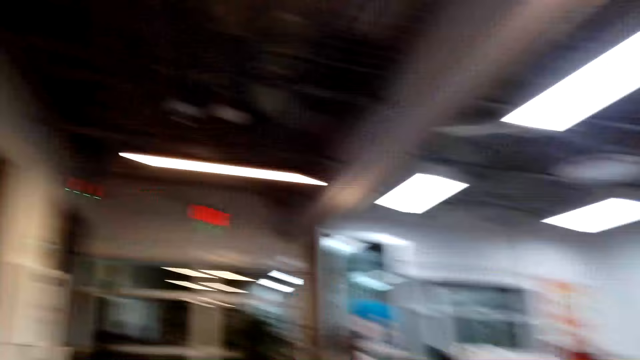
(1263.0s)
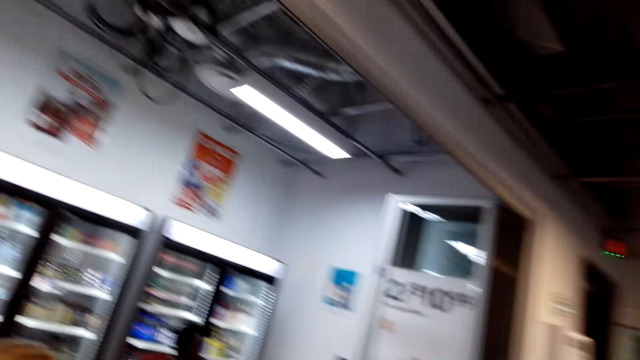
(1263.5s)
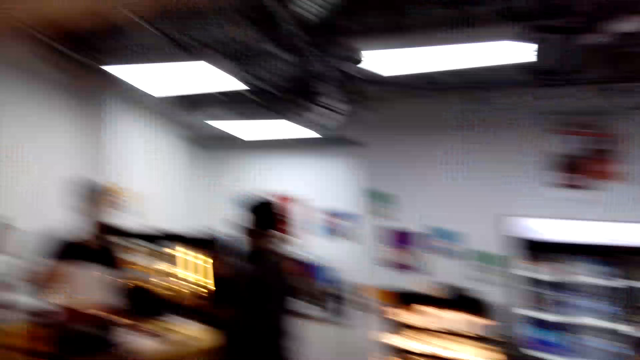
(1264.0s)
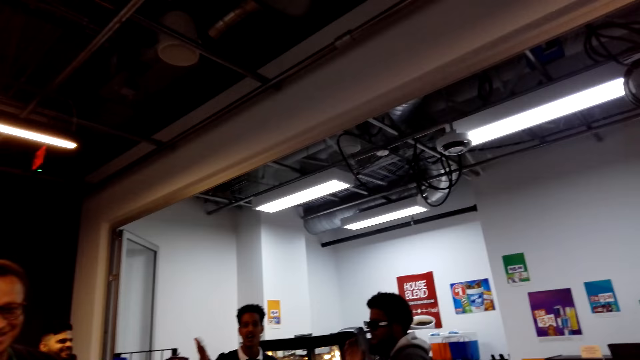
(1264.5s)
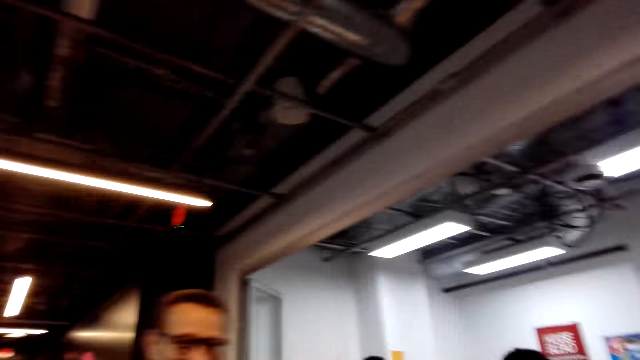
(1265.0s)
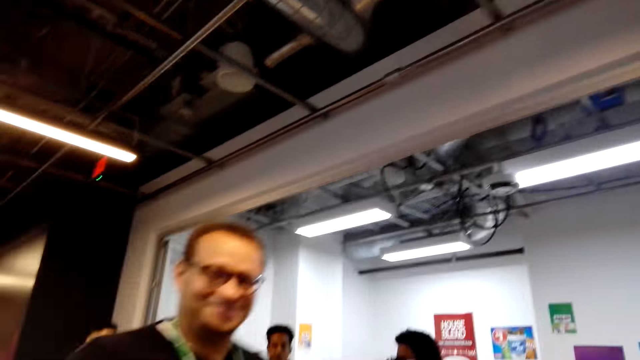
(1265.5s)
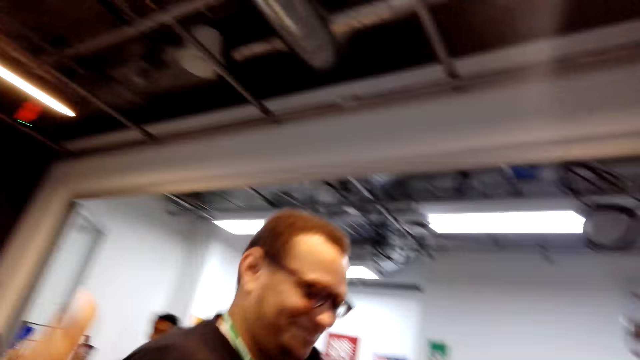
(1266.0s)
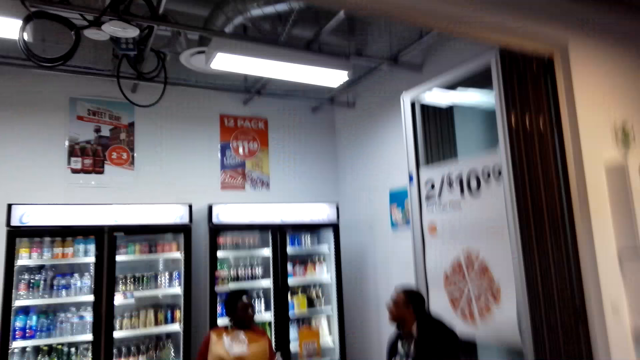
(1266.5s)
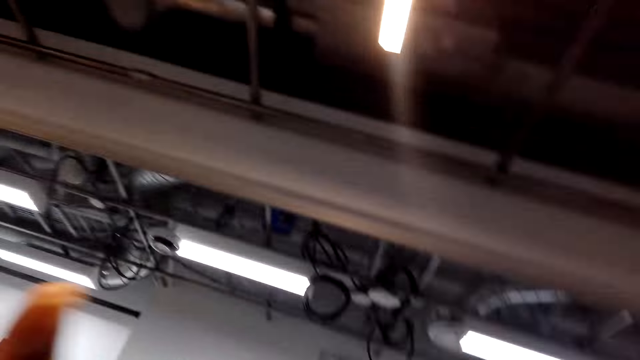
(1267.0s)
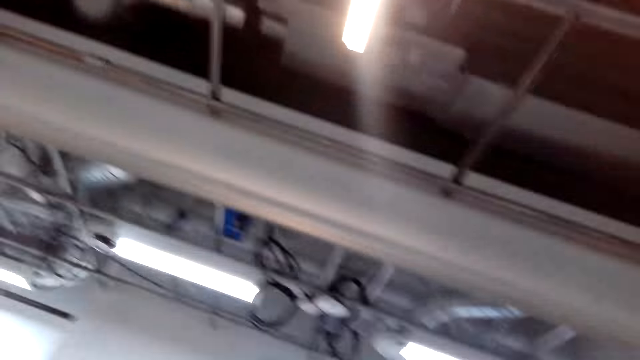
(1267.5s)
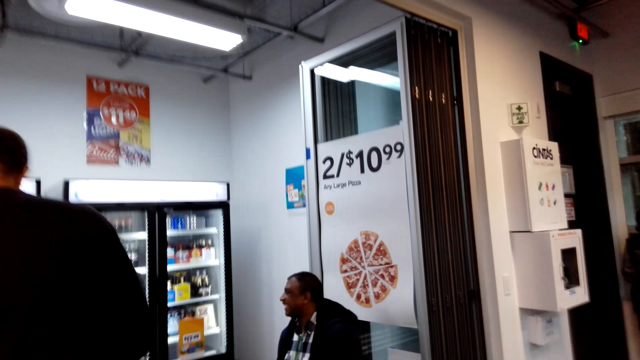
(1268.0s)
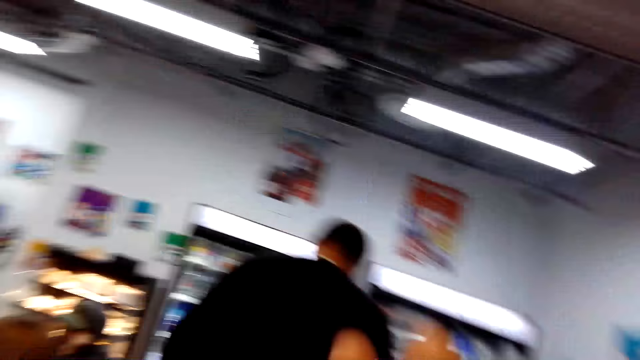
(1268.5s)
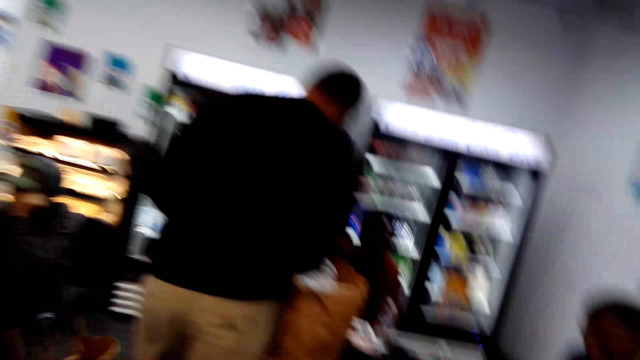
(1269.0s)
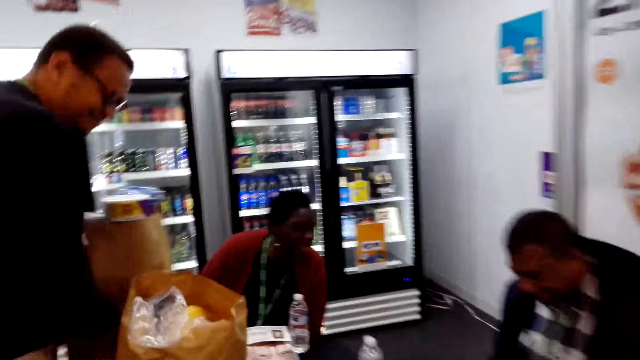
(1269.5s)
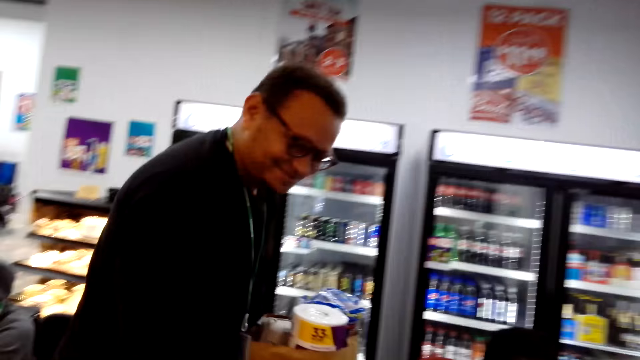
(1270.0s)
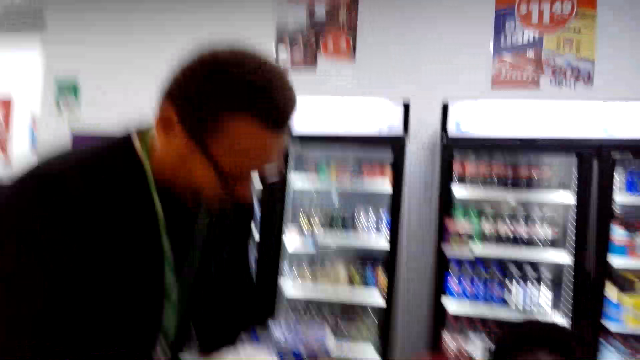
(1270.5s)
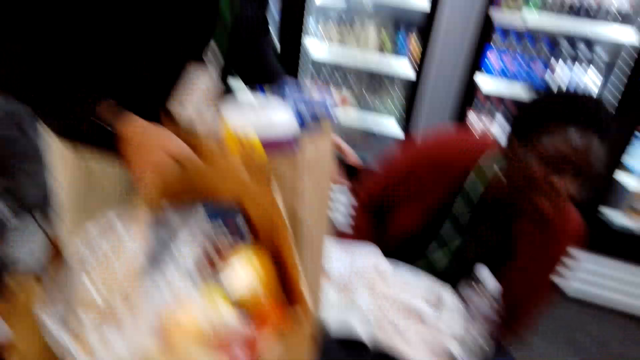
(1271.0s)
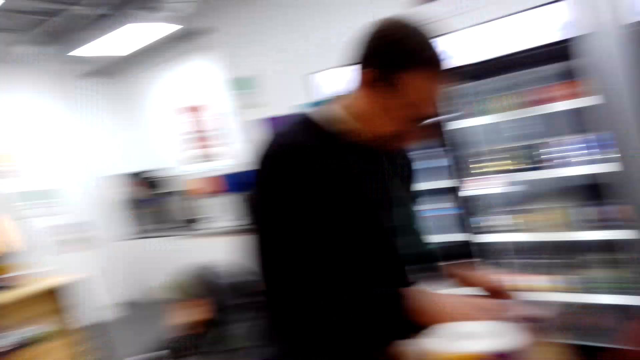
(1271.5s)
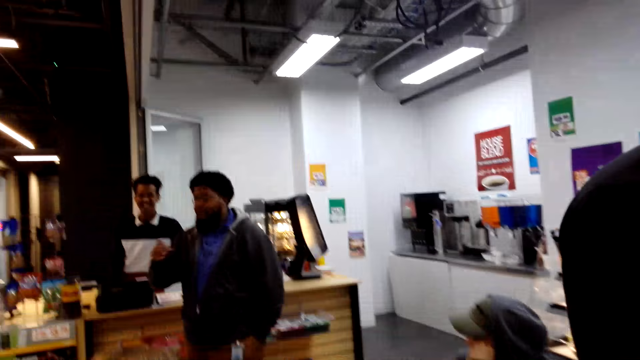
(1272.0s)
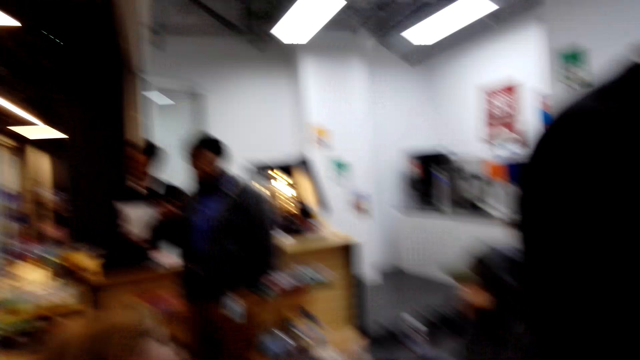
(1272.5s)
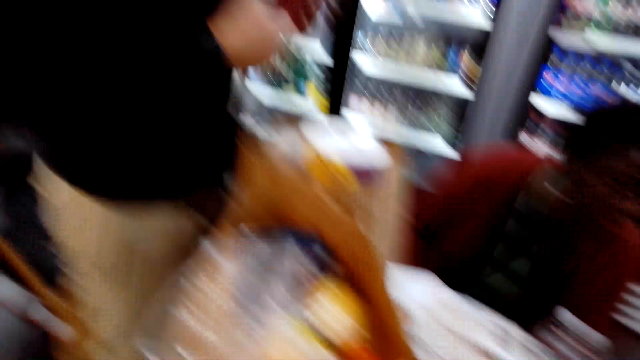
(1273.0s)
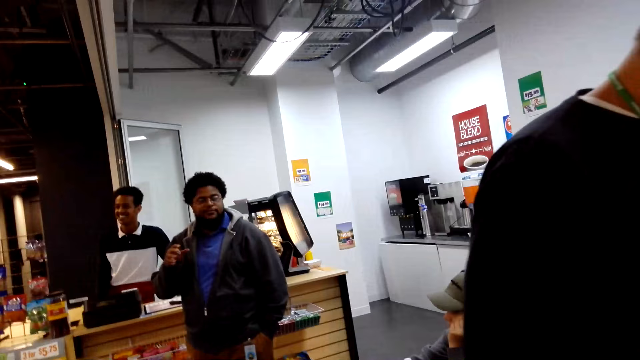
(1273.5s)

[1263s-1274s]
The camera wearer looks around the shop. A man walks around the shop. A woman converses with another man. The camera wearer holds bags. The first man places the shopping bag on the table. The camera wearer looks around the shop.

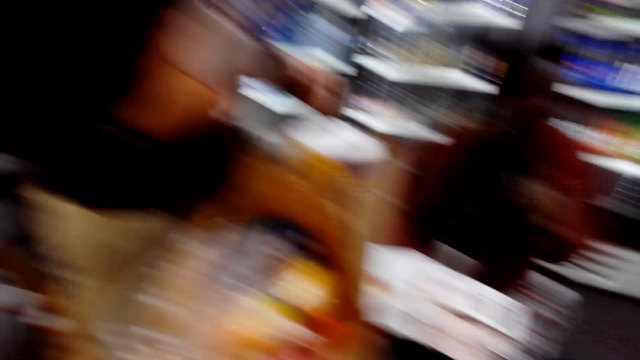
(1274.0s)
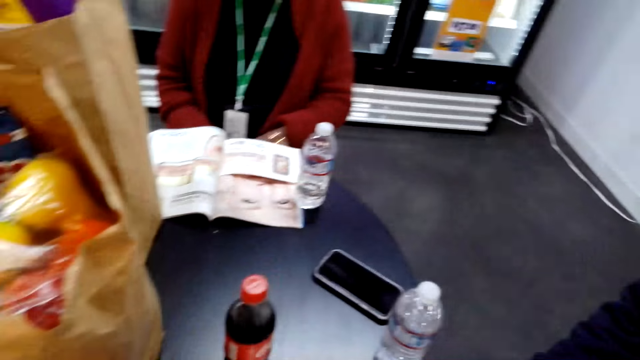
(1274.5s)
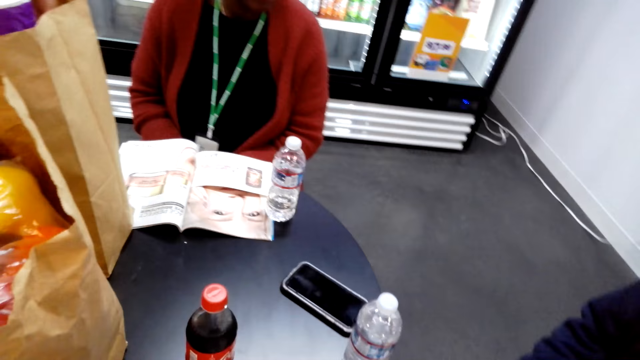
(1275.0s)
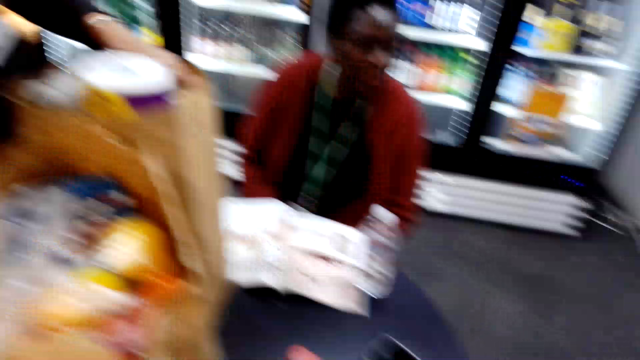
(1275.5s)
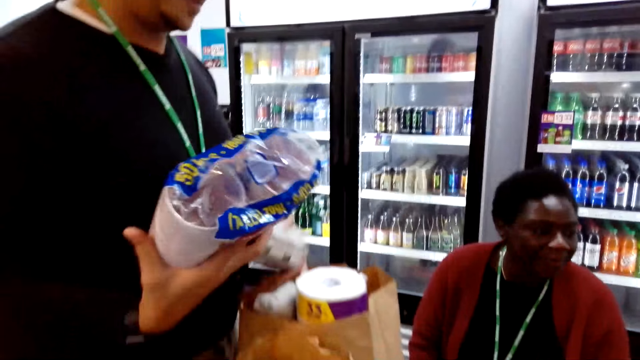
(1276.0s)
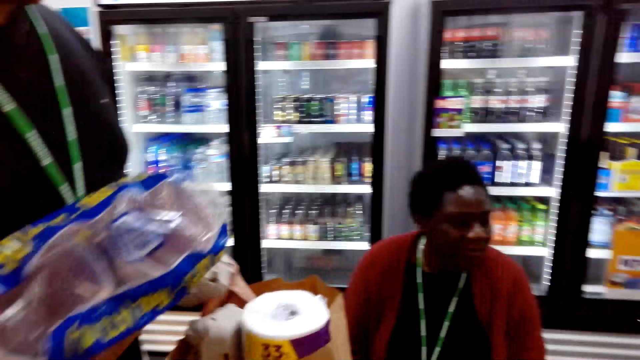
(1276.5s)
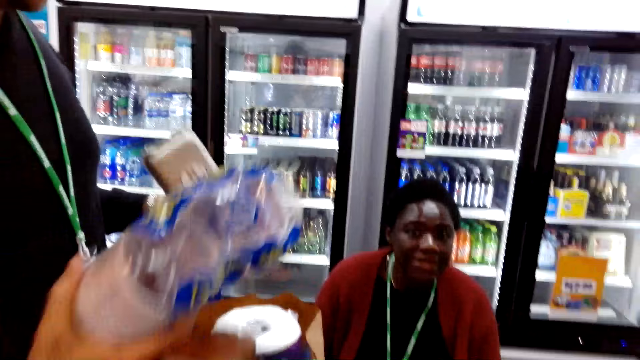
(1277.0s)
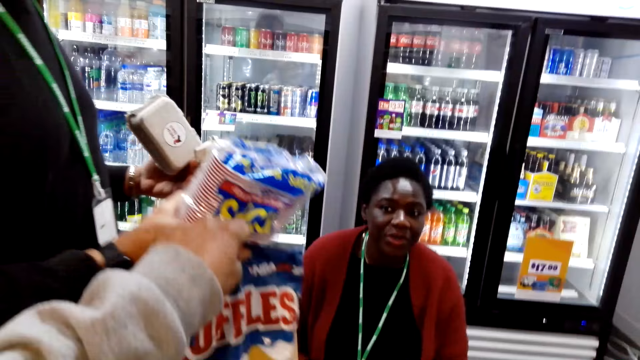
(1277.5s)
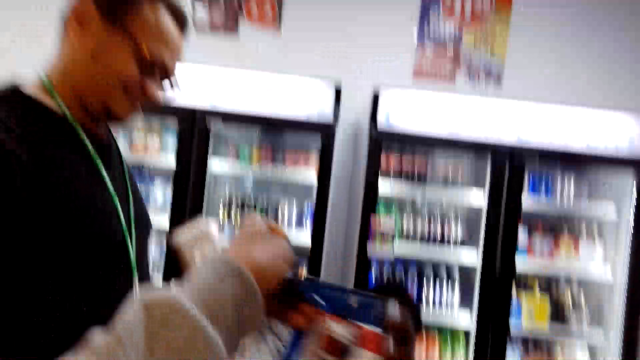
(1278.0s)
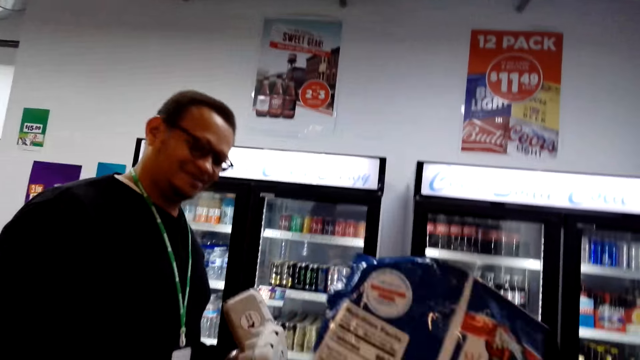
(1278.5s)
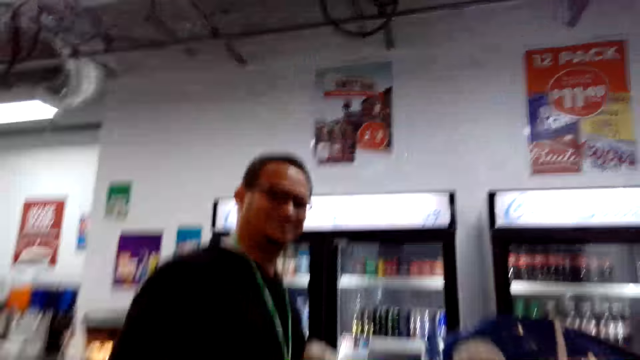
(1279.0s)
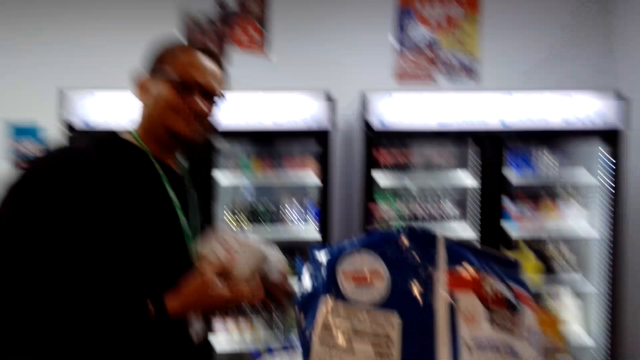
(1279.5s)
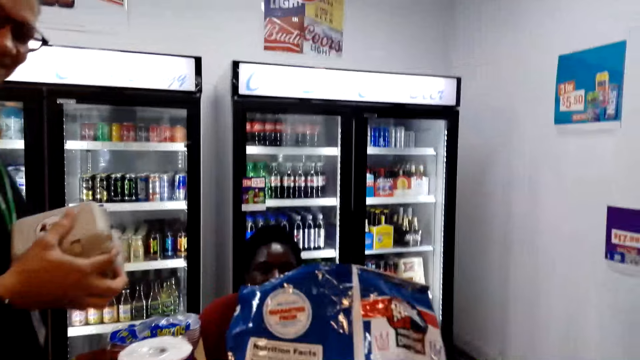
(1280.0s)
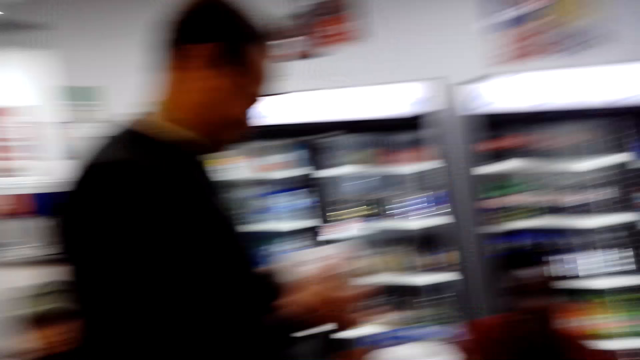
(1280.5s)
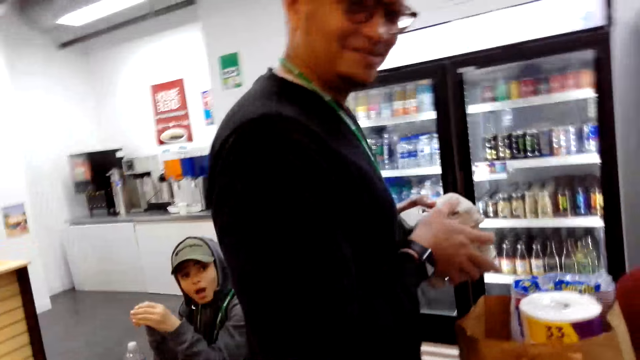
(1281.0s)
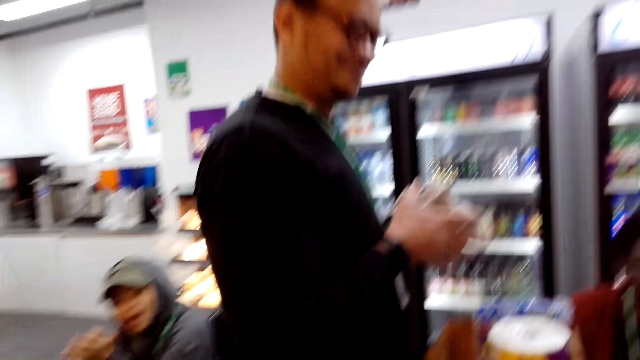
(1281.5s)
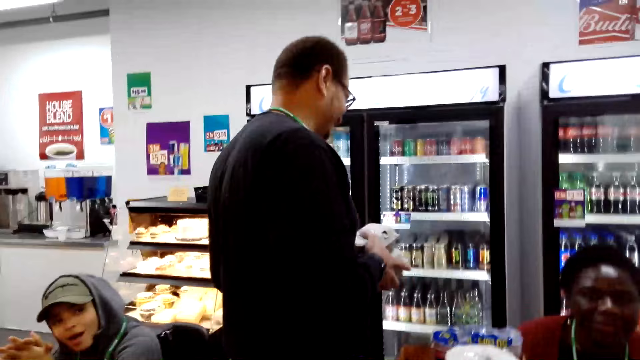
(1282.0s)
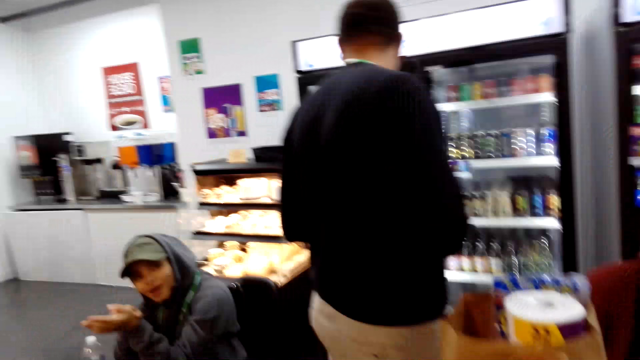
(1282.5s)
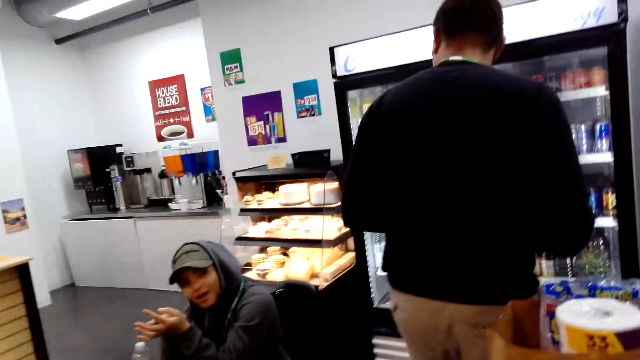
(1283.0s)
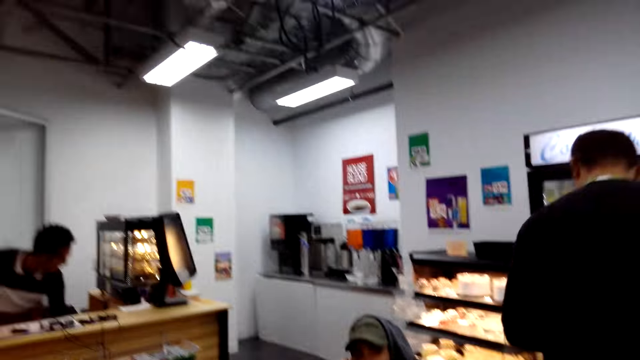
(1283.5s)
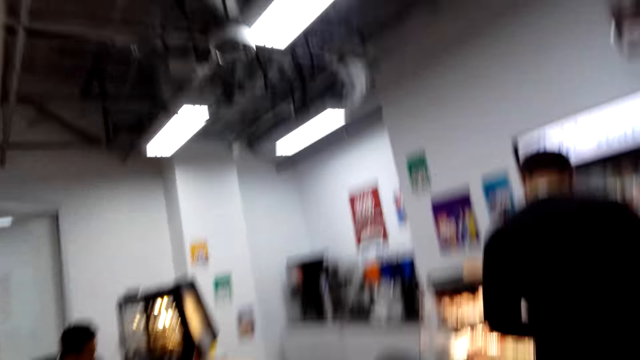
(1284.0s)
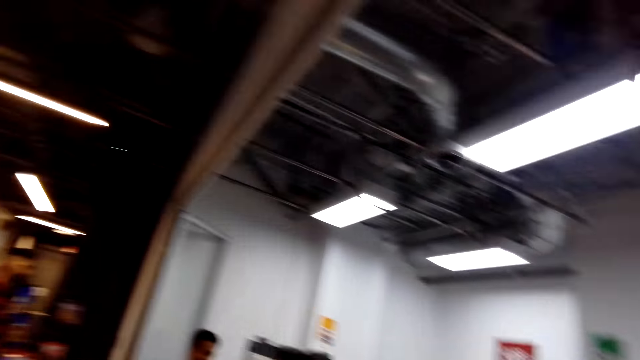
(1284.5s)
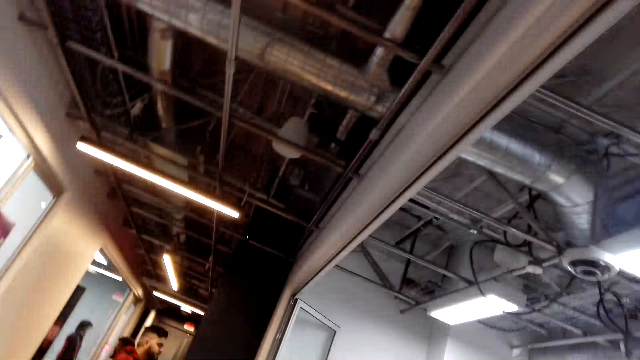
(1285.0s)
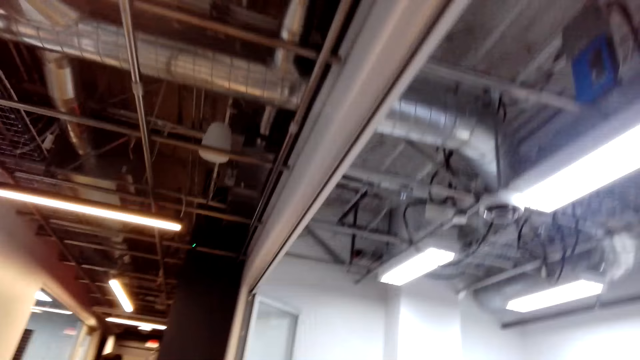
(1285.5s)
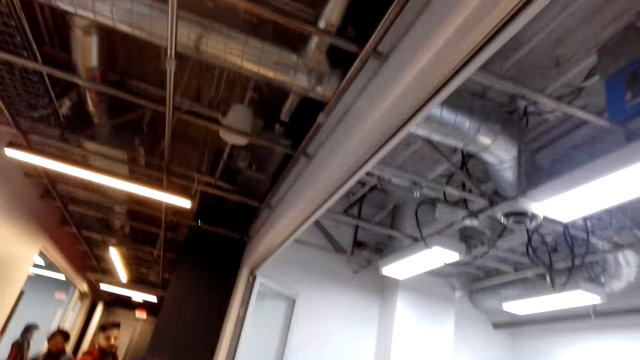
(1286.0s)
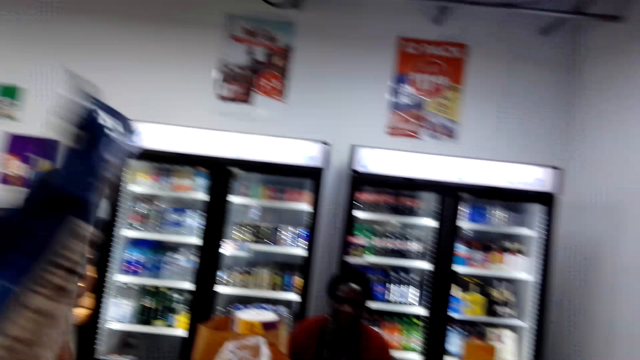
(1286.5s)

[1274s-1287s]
A woman converses with a man. The camera wearer picks up plastic glasses. Another man holds the plastic glasses. The other man holds something. The camera wearer holds something. They pick up an object. They look around the shop. They converse with a third man.
